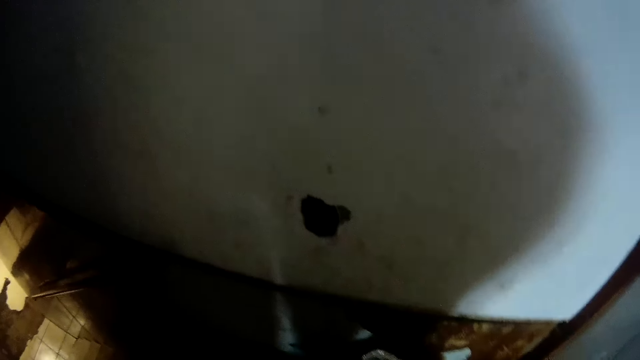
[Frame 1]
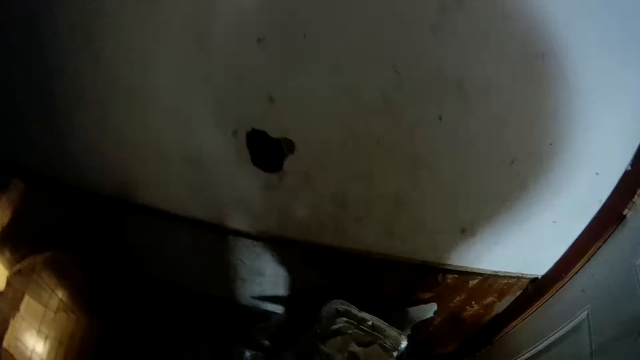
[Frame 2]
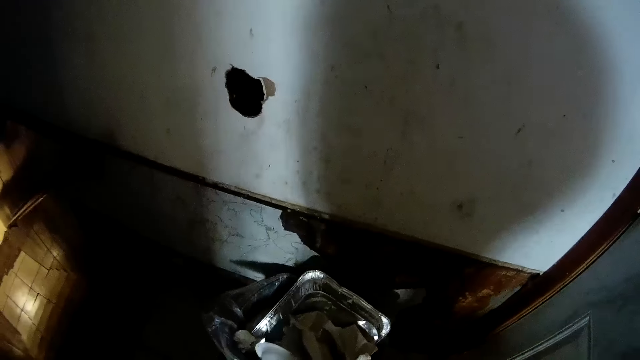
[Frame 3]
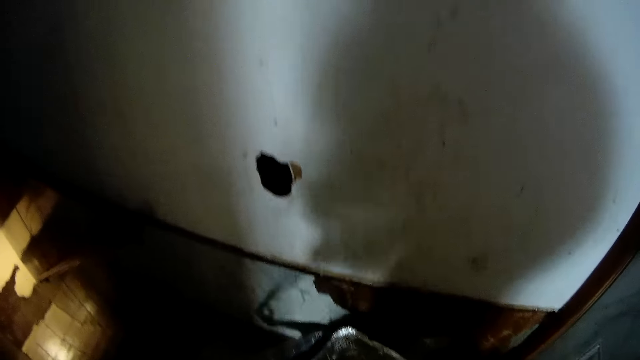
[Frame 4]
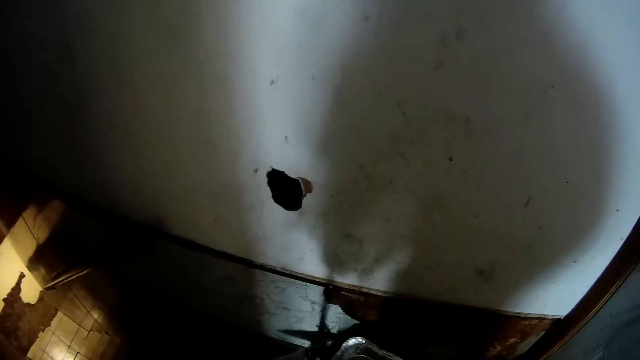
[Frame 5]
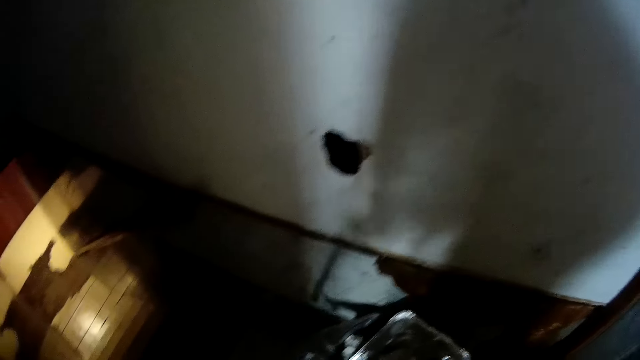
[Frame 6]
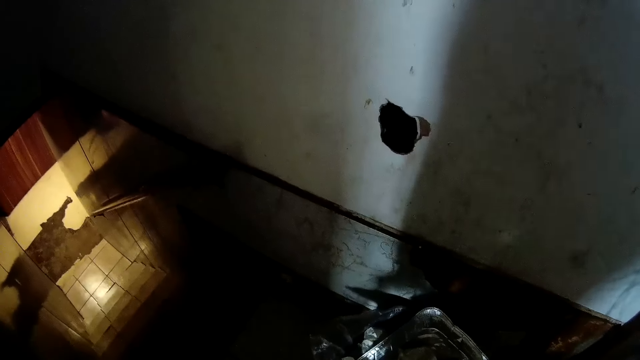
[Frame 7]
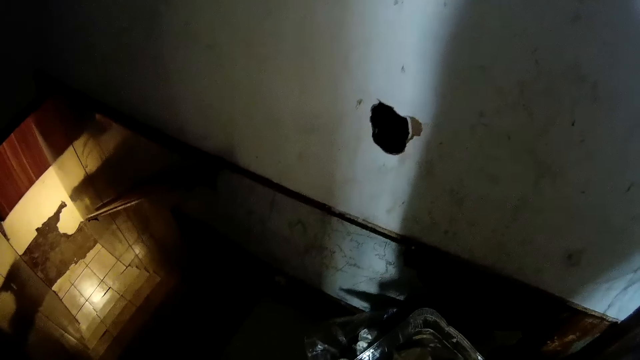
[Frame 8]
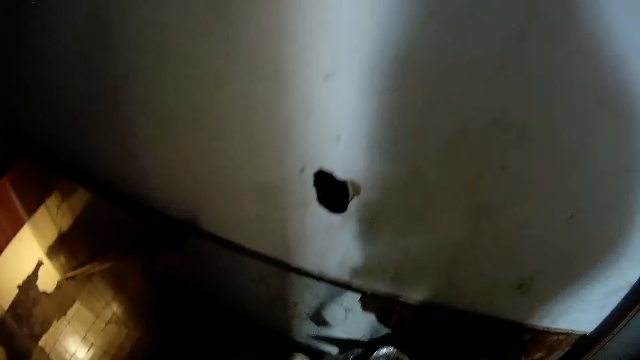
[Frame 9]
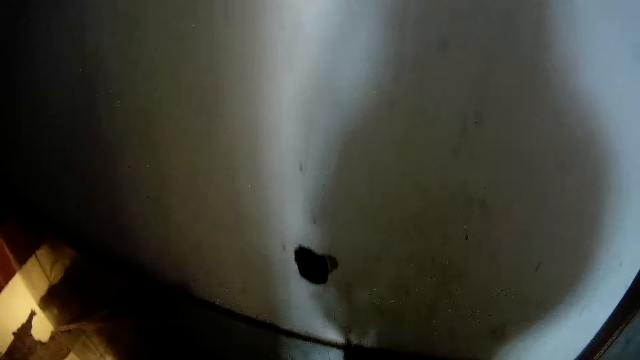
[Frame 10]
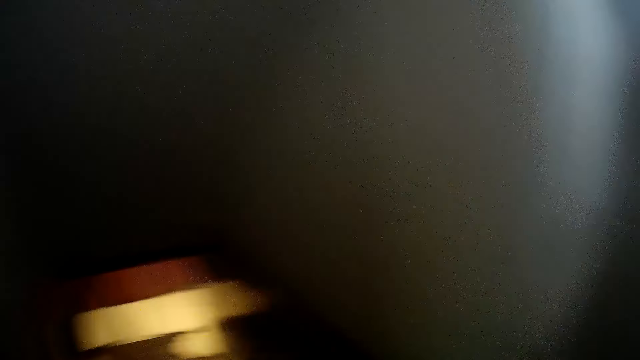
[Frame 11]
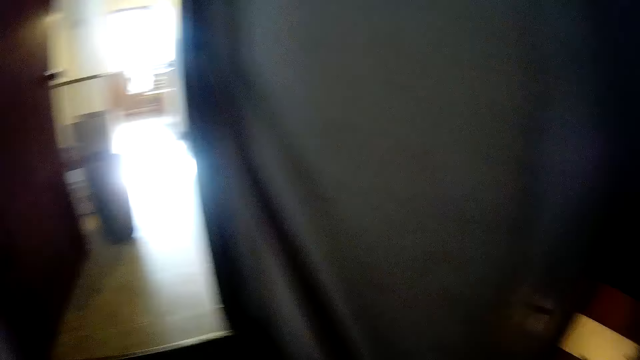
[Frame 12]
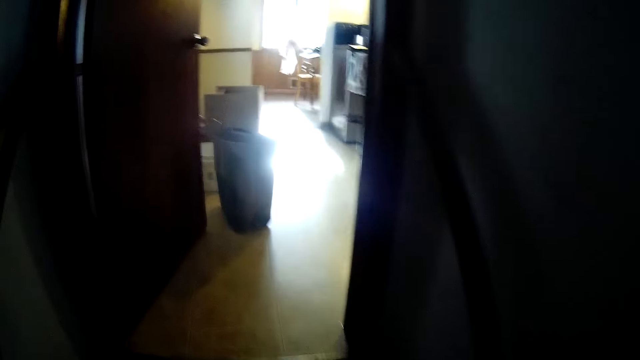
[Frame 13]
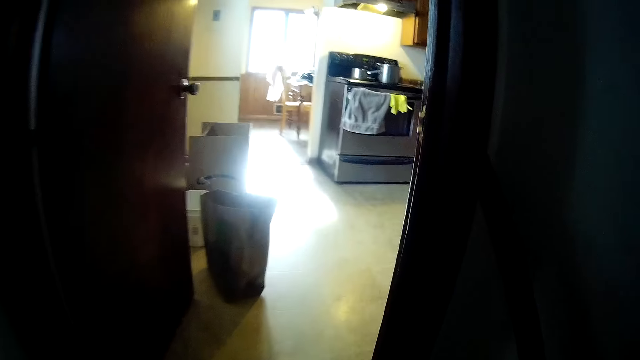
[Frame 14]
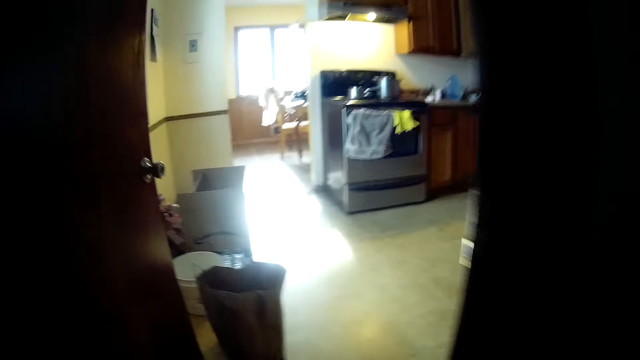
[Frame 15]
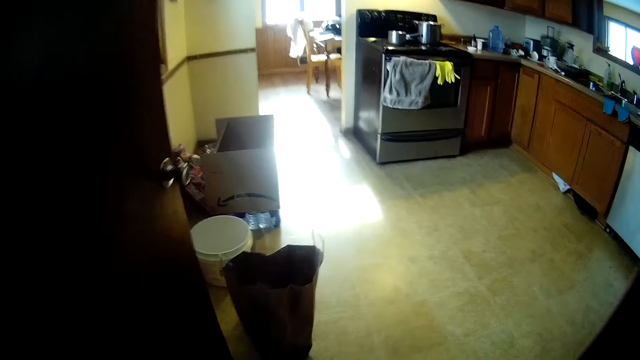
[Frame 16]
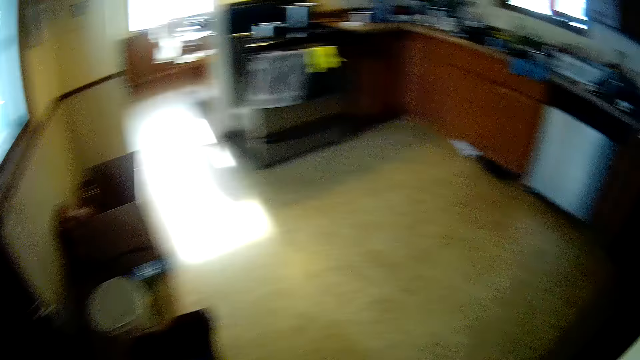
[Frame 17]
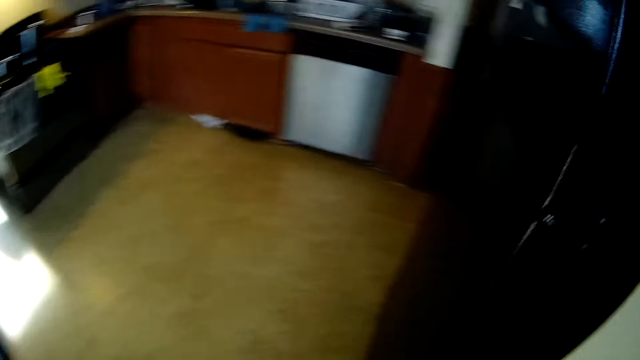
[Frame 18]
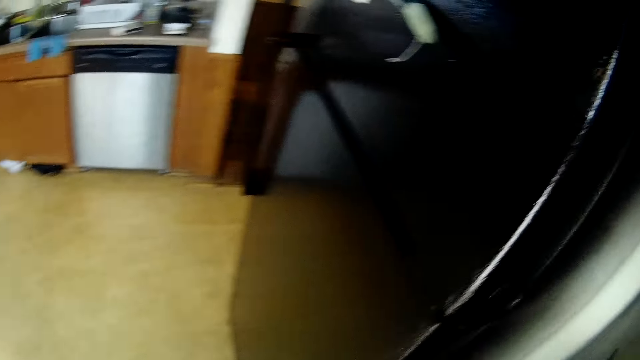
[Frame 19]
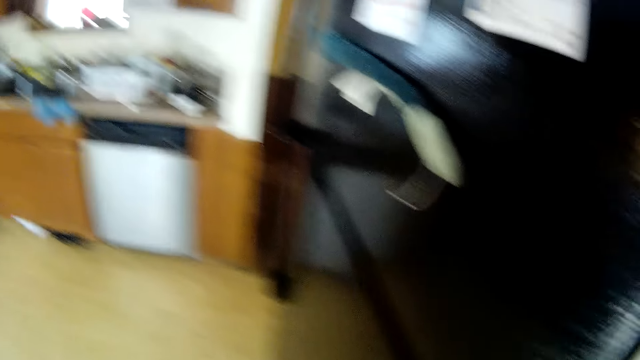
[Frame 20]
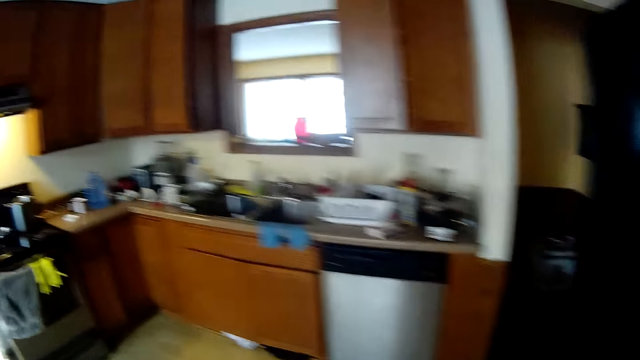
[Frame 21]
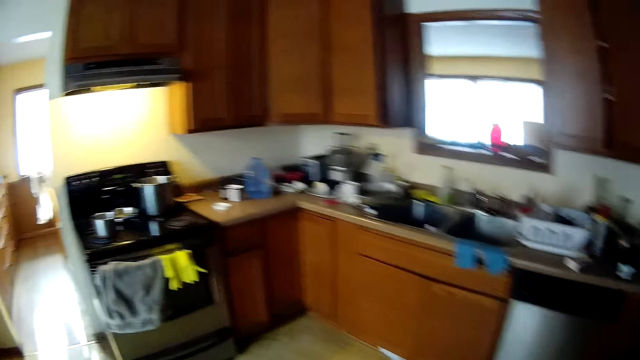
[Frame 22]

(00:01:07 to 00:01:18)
The camera wearer looks around. They walk up the staircase towards the kitchen. They walk into the kitchen.

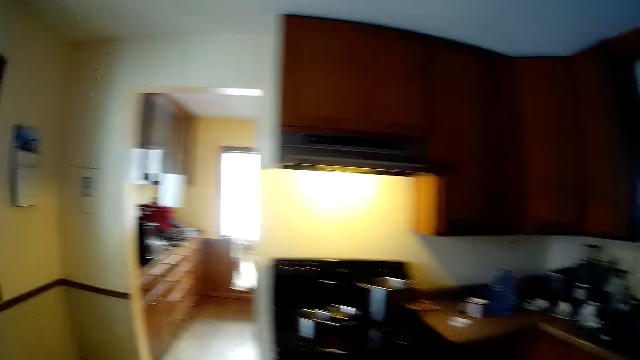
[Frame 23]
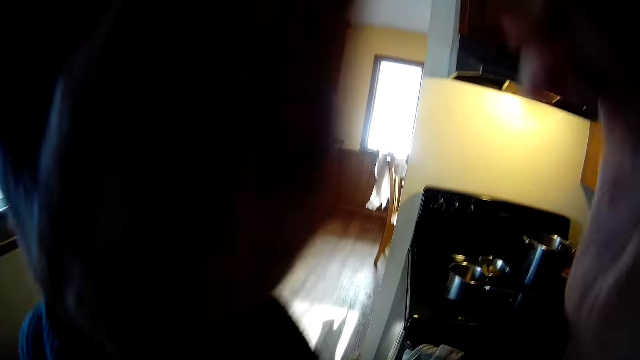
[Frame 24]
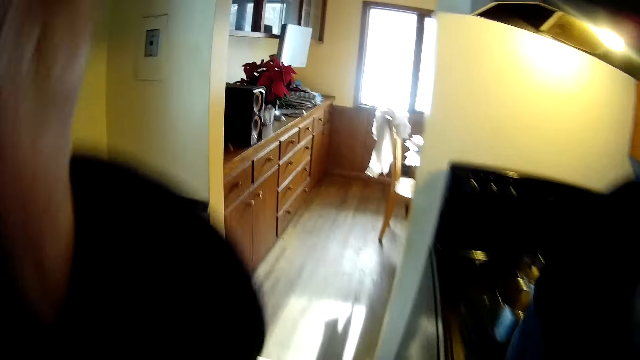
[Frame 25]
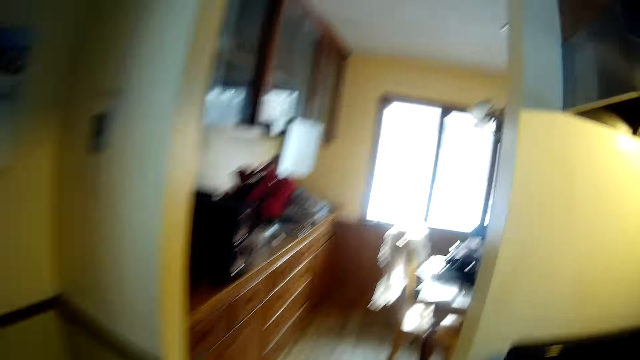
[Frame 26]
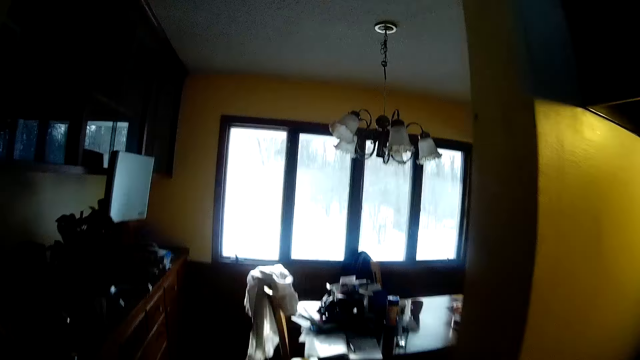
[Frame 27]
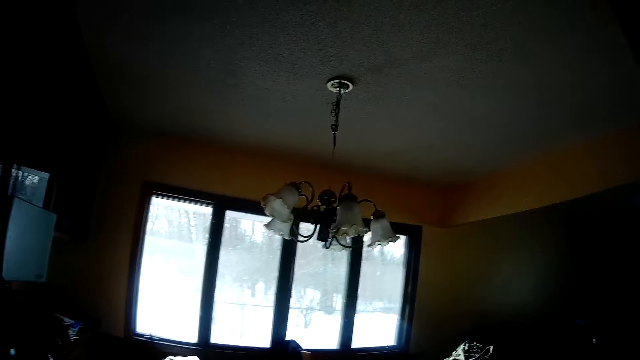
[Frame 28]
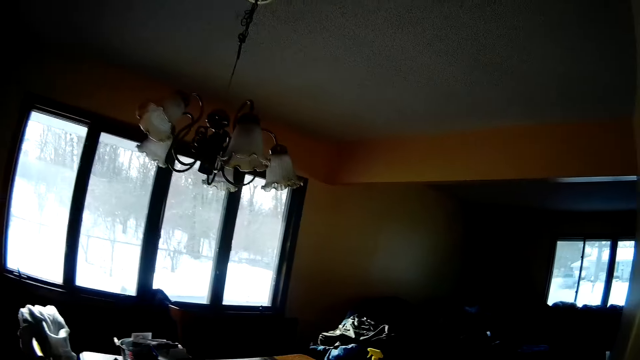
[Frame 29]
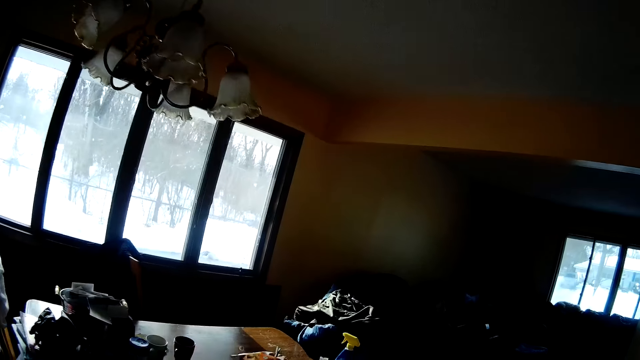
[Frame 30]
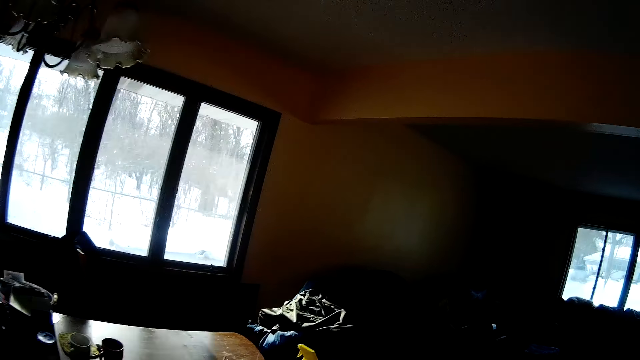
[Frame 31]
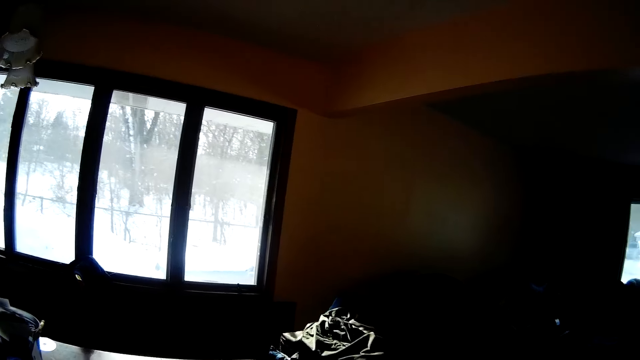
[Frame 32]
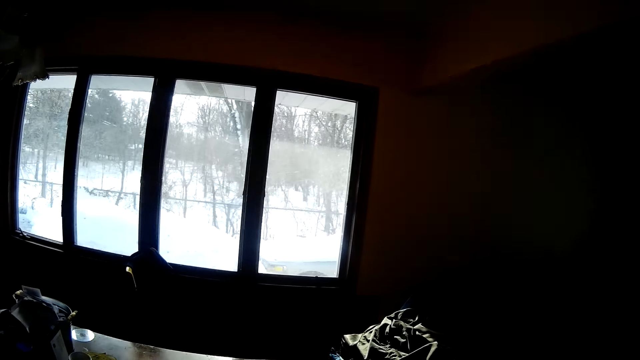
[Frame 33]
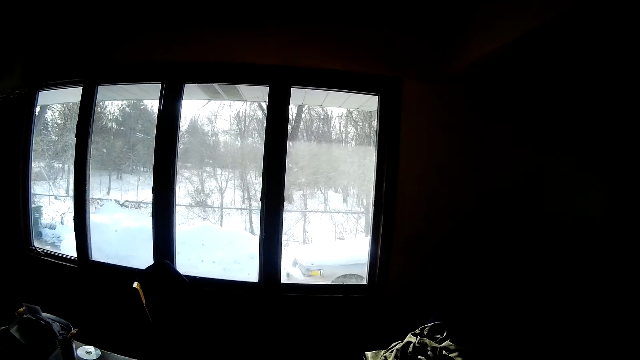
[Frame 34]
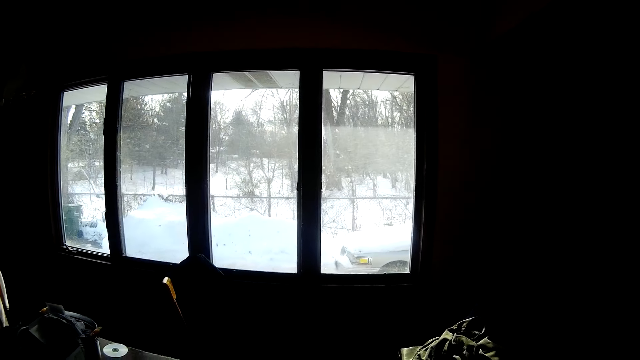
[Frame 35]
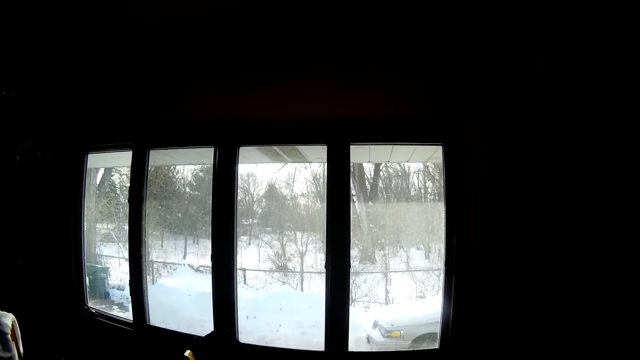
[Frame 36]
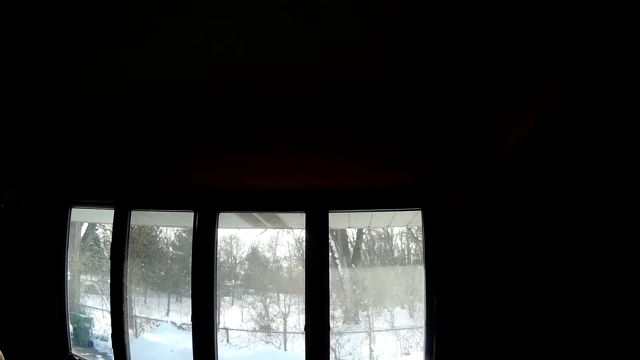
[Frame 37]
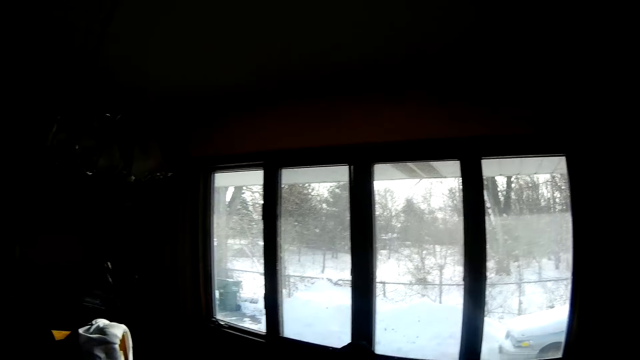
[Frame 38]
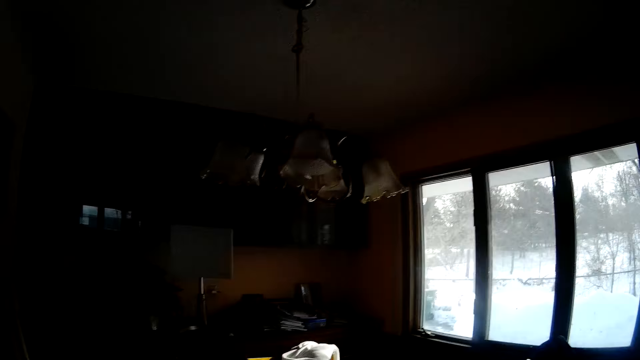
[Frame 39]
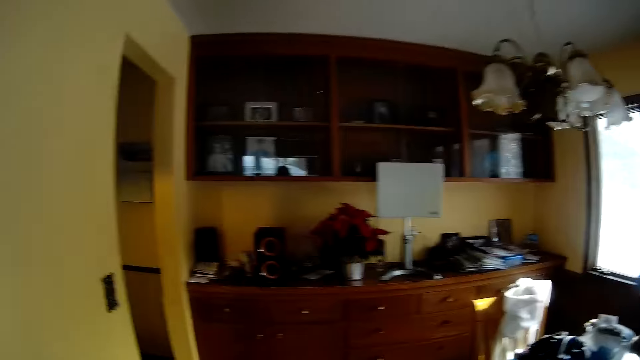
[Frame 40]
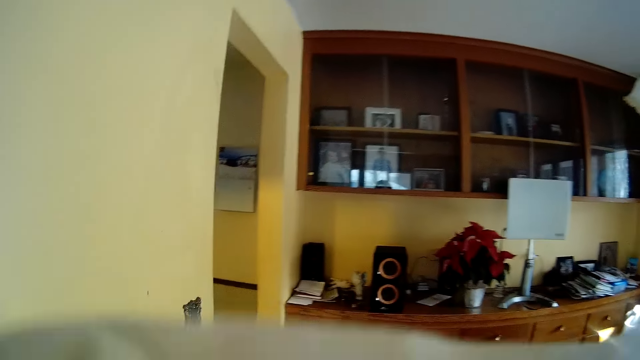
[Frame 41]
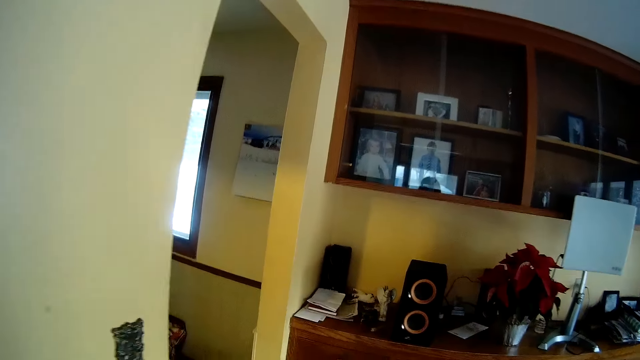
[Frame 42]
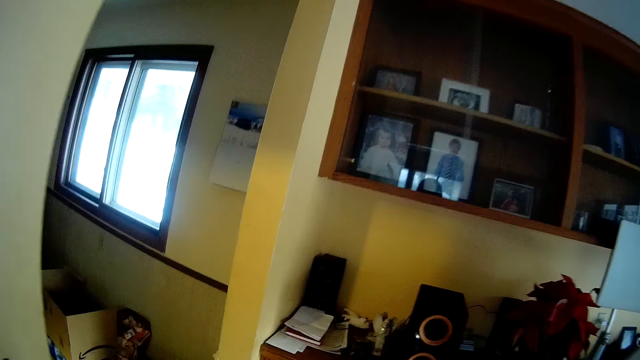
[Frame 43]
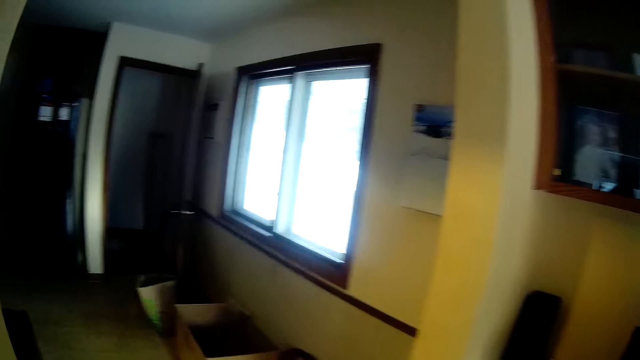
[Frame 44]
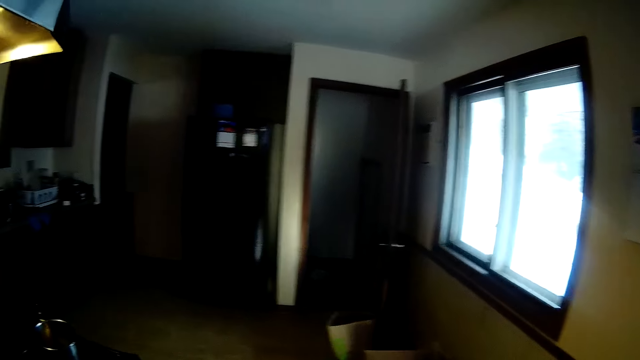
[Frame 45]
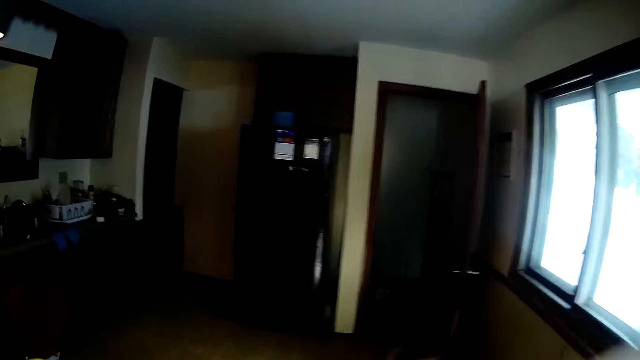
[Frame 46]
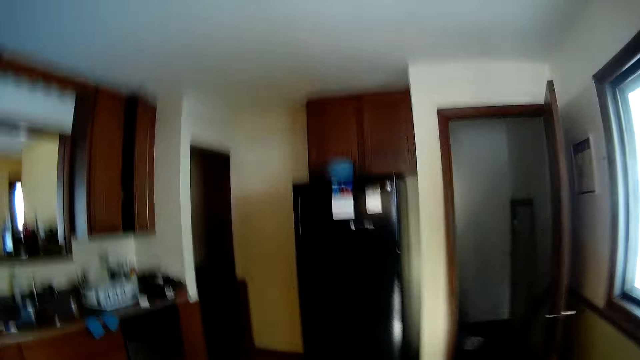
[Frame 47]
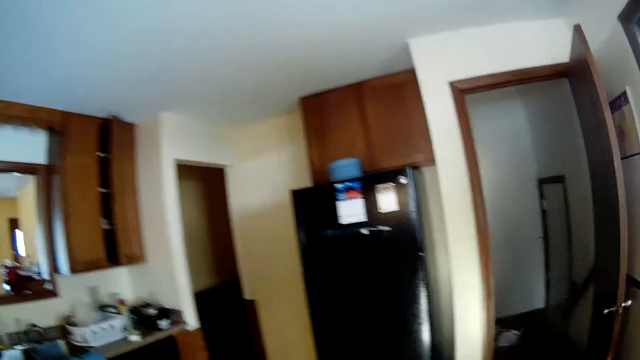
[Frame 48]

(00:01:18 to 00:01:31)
The camera wearer lifts the hands. They walk into the dining room. They look around. They walk into the kitchen.
